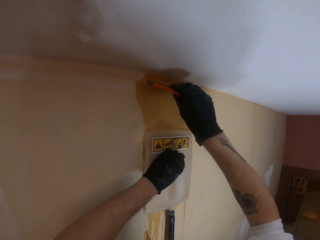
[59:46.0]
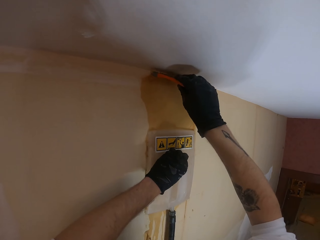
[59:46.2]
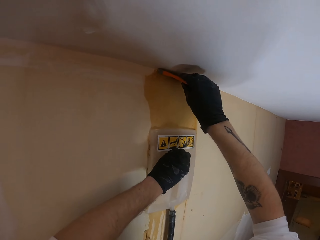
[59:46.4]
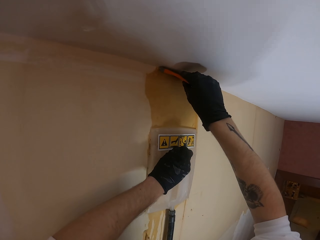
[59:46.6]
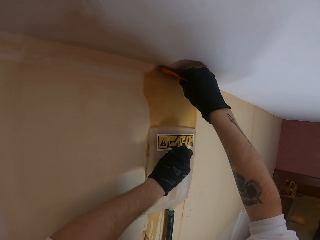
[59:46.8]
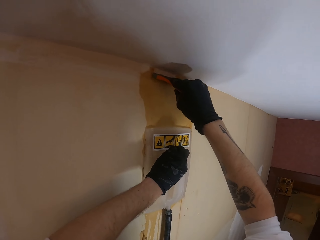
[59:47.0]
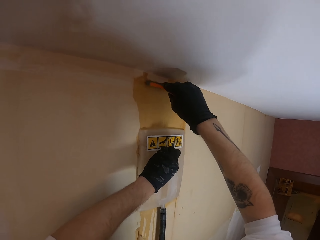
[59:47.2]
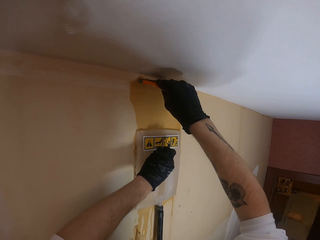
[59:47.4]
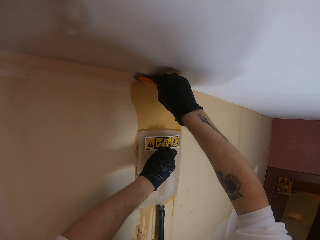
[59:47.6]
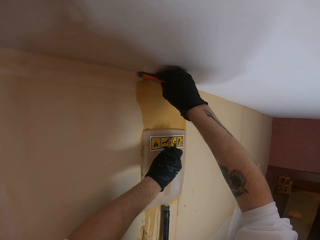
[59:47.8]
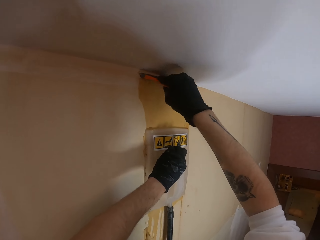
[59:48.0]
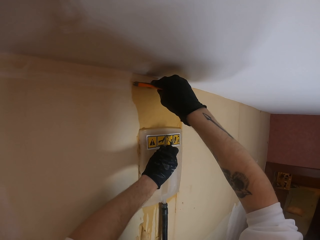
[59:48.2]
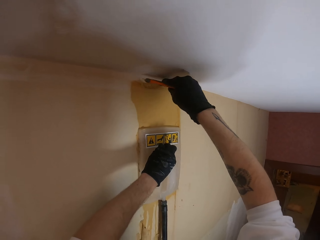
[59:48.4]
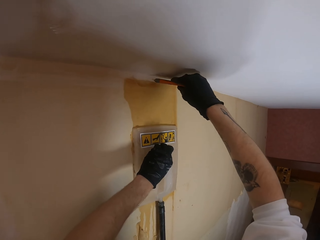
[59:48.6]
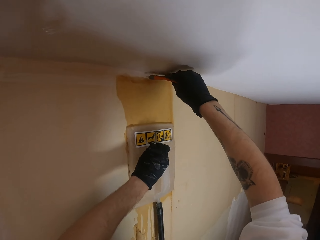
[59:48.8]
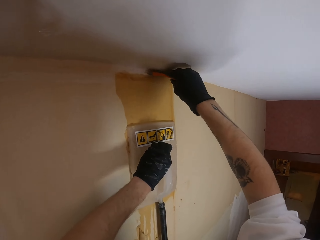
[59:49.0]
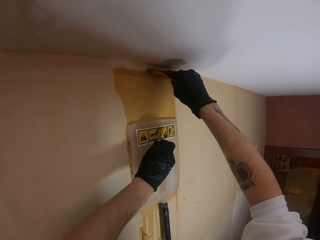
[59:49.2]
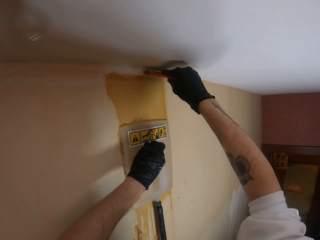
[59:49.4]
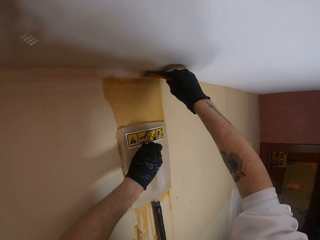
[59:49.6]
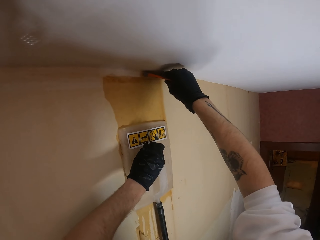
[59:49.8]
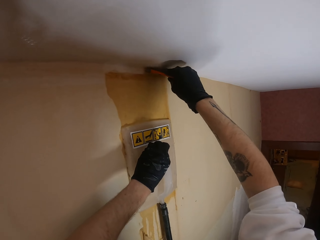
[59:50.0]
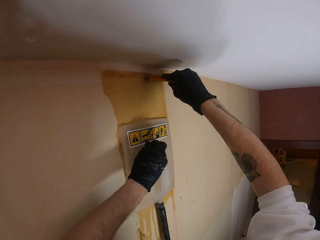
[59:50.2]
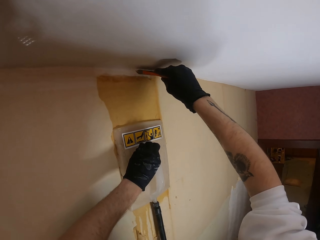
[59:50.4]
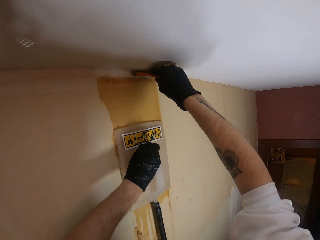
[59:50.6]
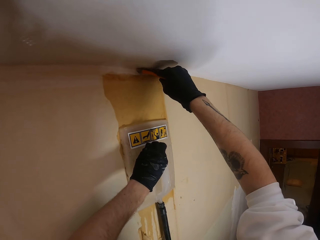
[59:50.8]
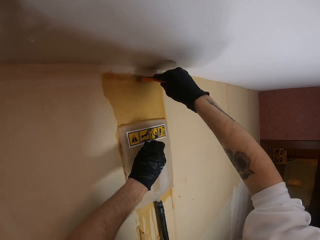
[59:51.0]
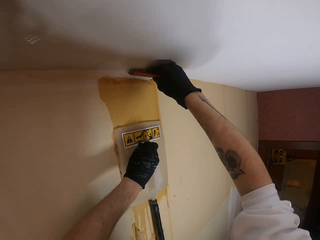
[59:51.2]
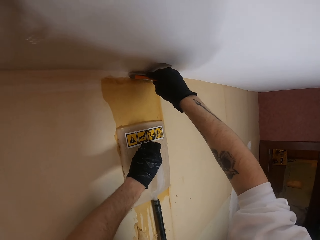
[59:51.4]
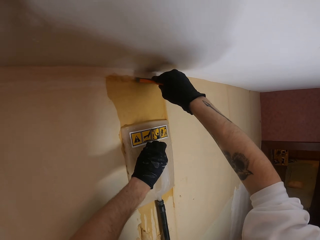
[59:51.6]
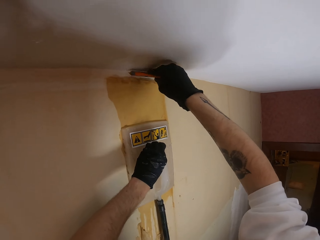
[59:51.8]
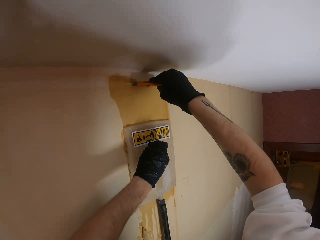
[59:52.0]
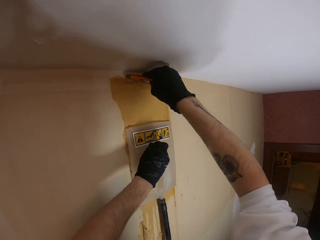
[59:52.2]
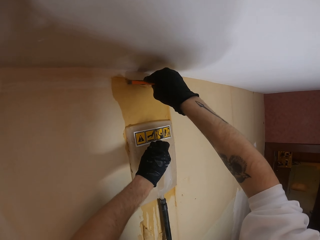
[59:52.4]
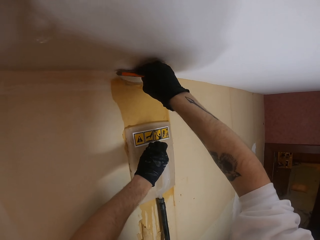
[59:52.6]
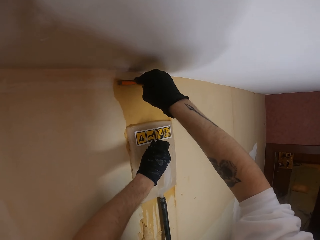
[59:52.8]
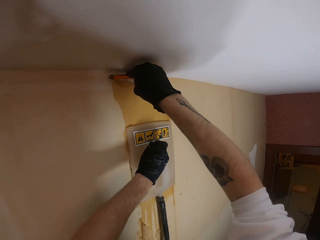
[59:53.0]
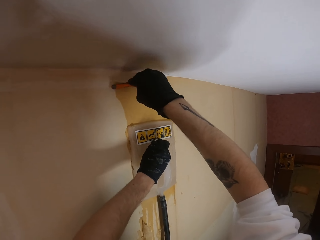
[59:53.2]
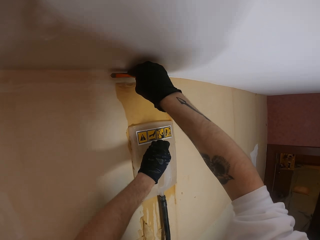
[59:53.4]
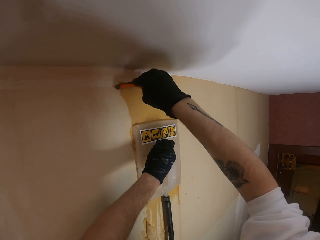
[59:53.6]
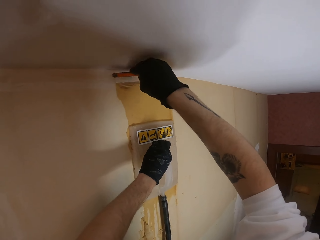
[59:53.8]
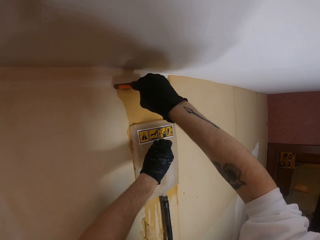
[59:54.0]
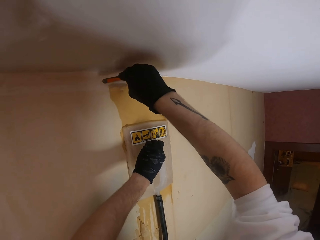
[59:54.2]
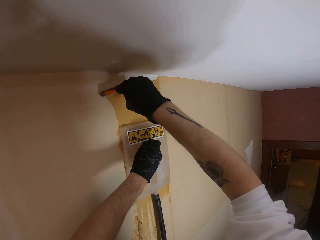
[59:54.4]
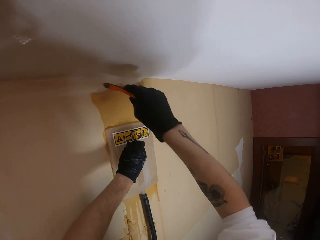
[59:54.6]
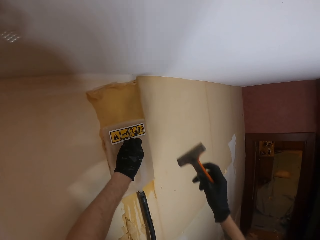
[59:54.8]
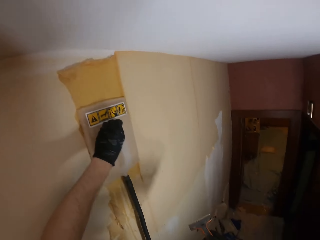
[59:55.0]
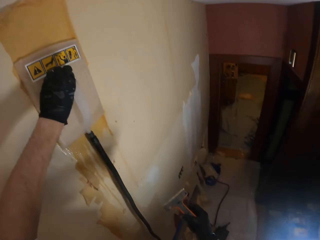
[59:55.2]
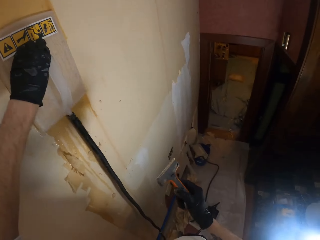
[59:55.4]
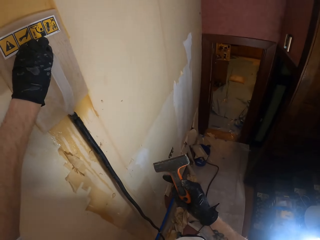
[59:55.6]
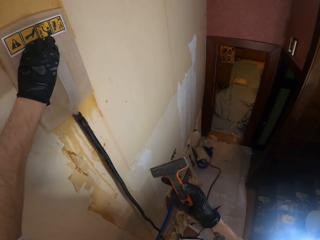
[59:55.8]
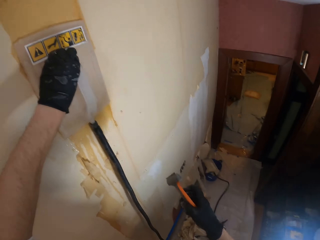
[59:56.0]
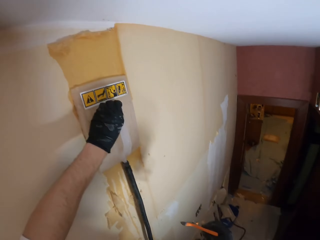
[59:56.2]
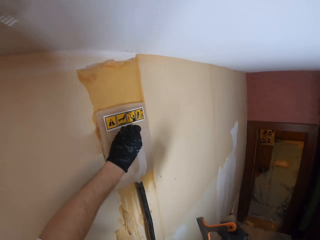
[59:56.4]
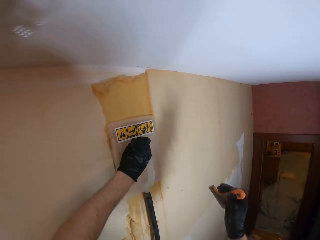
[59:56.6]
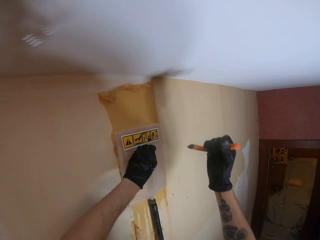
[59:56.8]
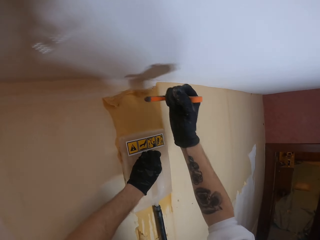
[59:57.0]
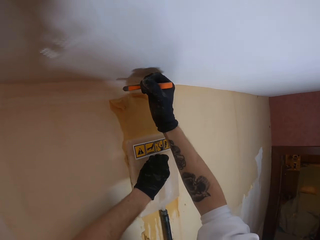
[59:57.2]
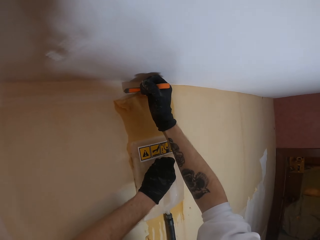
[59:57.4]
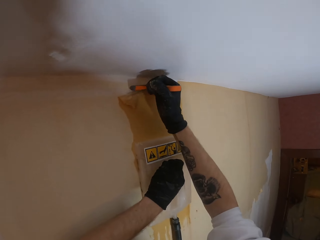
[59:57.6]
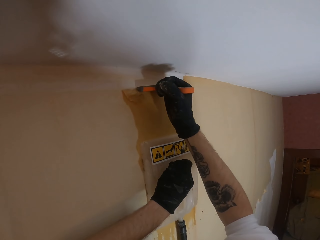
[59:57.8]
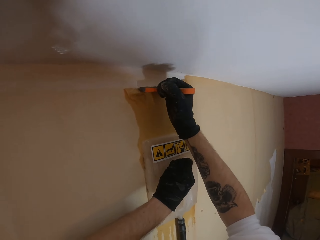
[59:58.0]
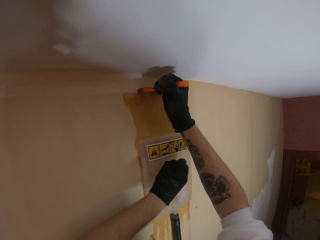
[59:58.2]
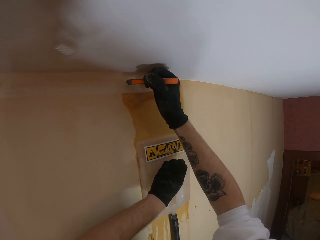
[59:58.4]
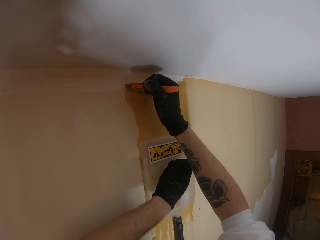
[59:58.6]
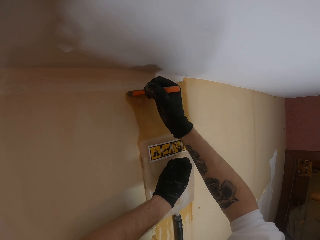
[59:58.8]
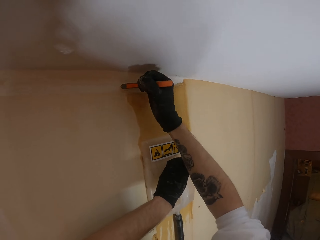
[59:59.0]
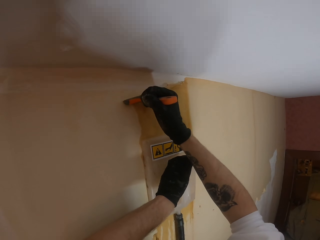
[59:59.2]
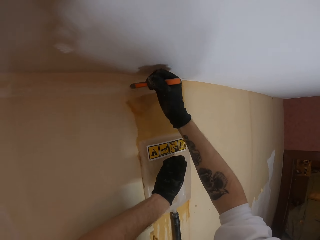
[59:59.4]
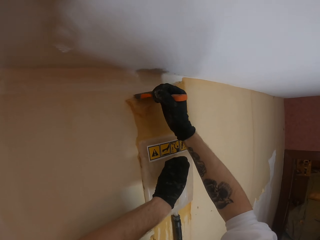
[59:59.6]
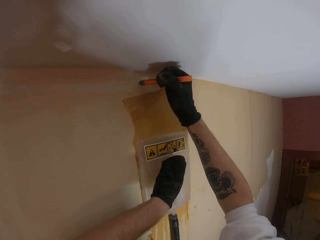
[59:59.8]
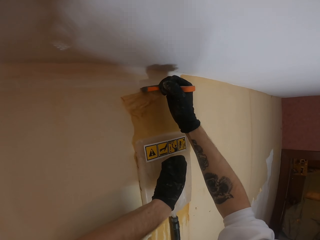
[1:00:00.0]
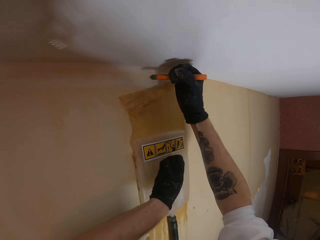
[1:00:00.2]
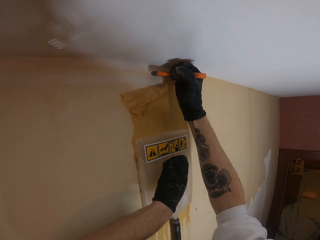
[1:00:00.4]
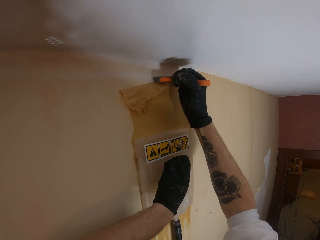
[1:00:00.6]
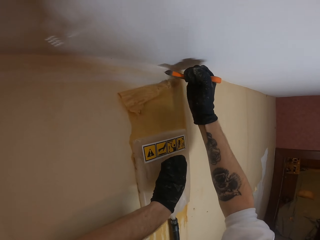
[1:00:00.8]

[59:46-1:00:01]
The camera wearer peels off the top coat of the wall using a paint scraper. He looks at the paint scraper. He adjusts a chisel on his hand. He peels off the top coat of the wall using the paint scraper again.

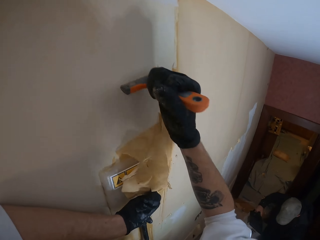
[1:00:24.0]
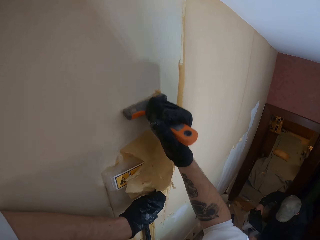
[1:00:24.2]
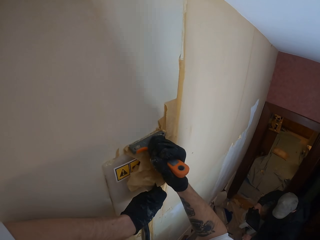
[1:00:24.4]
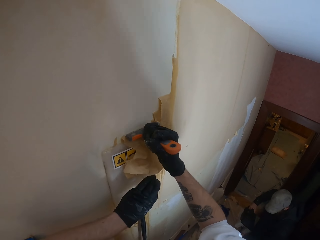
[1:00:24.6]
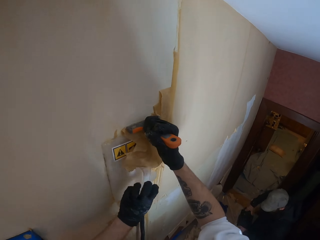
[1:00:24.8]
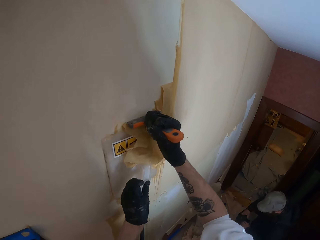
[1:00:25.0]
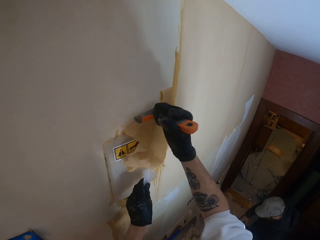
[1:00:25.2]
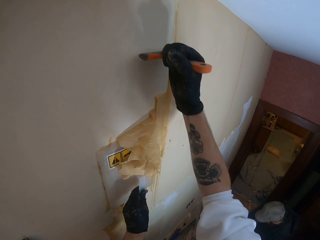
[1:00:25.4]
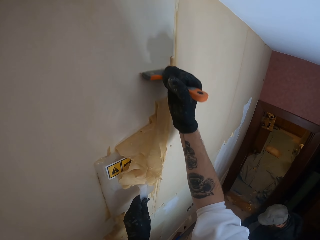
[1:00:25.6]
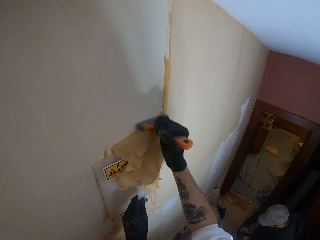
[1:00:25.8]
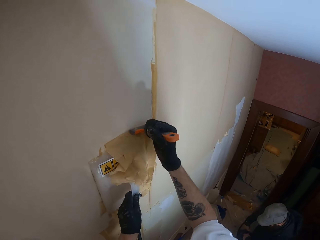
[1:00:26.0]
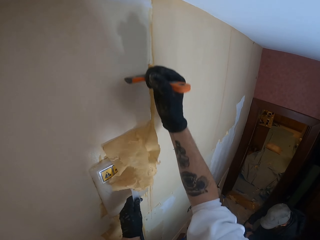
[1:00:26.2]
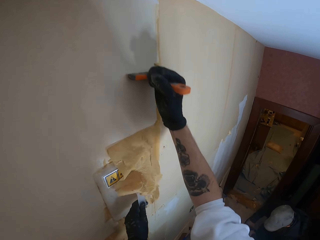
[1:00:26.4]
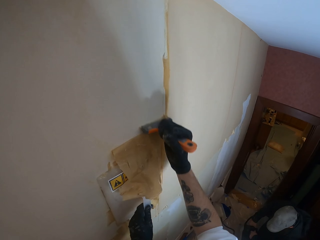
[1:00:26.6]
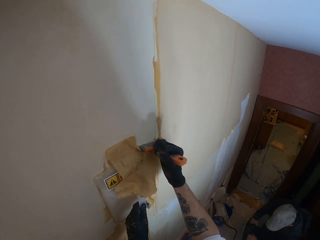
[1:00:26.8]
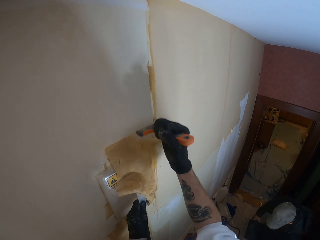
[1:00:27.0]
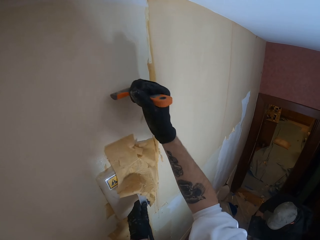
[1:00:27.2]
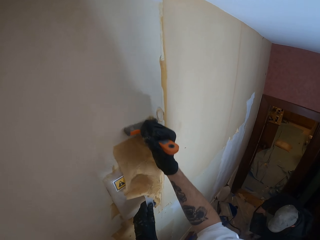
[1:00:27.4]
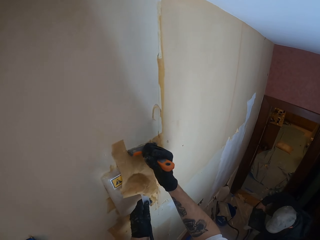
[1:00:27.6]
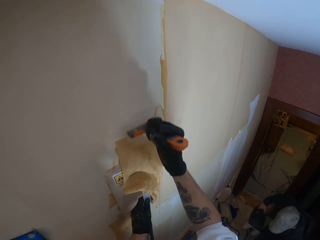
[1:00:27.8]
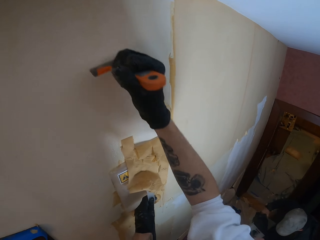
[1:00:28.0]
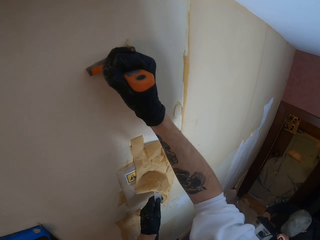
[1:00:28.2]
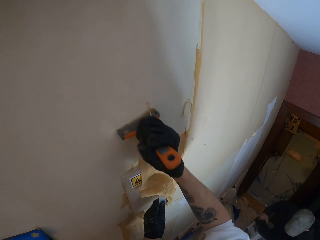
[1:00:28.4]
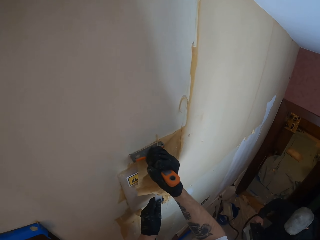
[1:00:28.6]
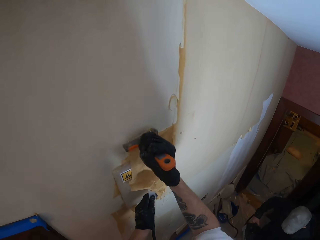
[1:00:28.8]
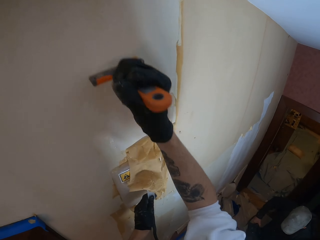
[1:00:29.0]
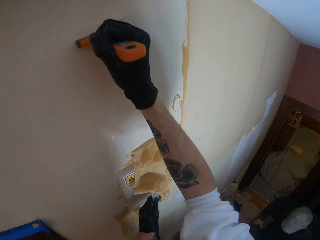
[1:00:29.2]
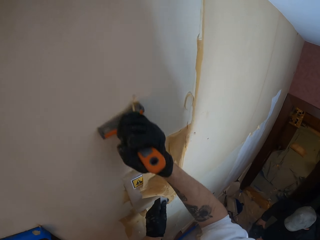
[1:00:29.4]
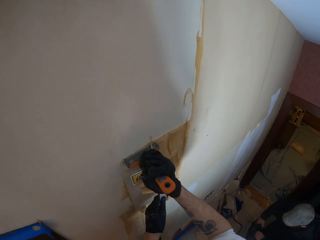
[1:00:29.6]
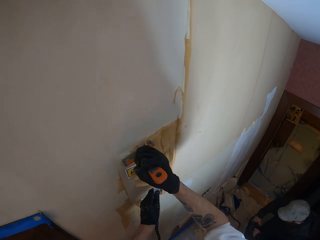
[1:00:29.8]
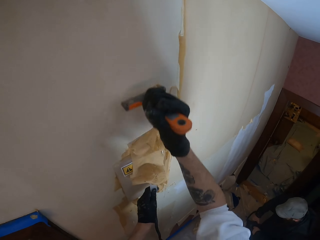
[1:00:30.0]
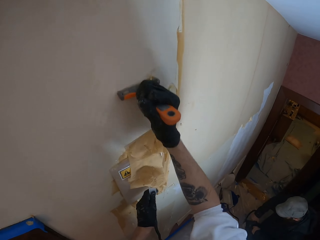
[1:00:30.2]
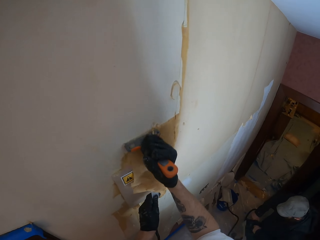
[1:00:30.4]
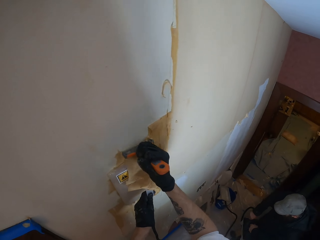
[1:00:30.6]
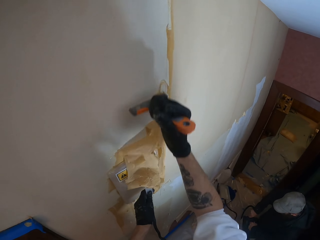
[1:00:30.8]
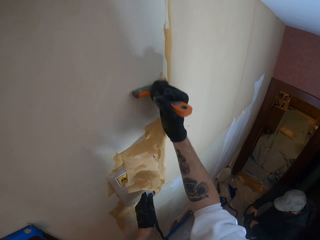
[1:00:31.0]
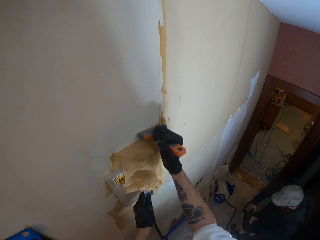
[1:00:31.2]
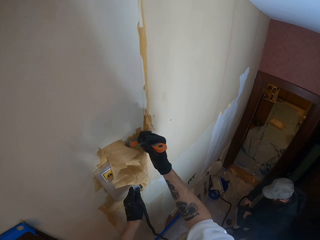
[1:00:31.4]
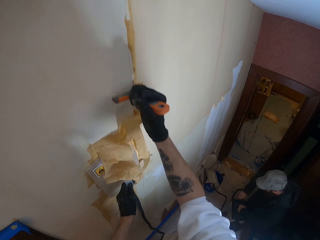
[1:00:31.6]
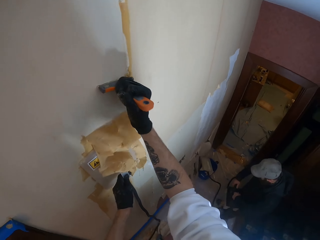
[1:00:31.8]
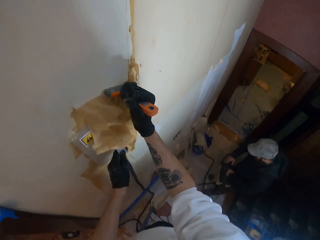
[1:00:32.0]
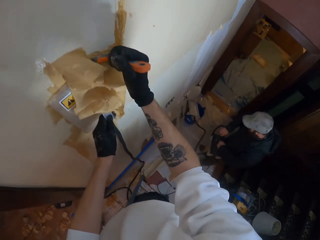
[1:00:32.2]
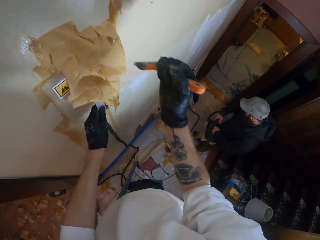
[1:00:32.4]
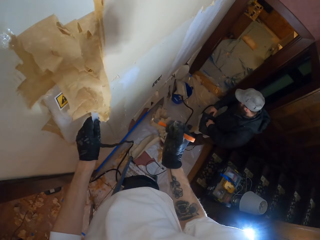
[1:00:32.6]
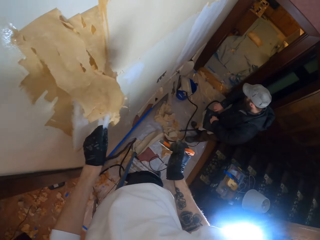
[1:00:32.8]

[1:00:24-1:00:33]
The camera wearer adjusts a sander on a wall. They remove a wallpaper from the wall. A man adjusts a hose pipe. The camera wearer removes the wall leveling tool from the wall.
